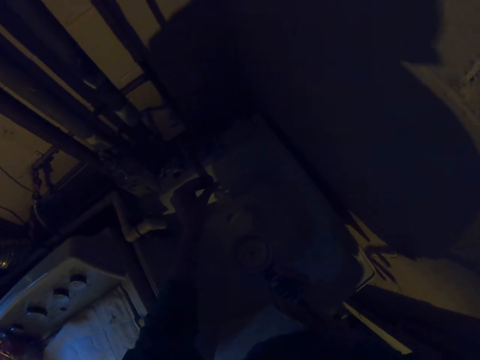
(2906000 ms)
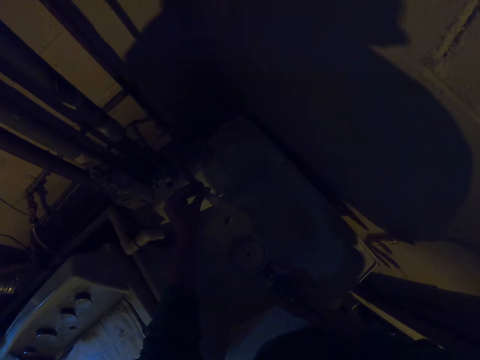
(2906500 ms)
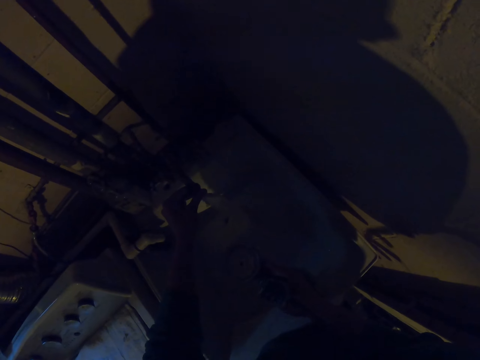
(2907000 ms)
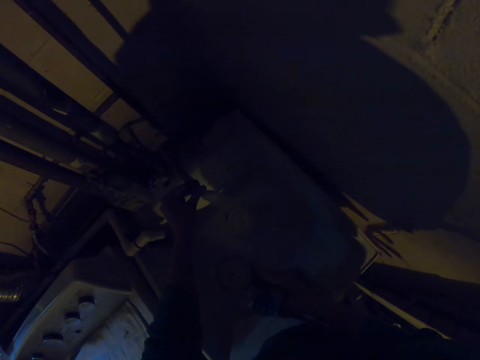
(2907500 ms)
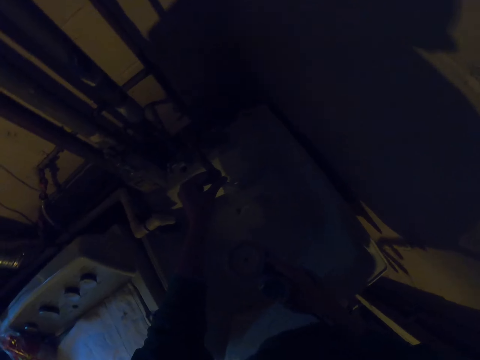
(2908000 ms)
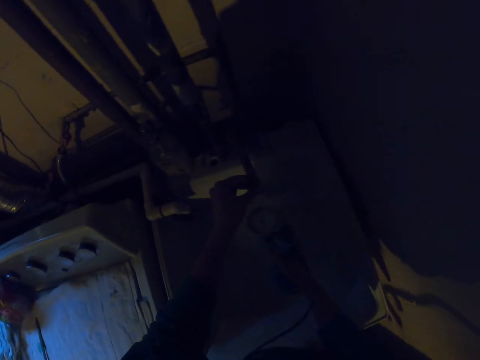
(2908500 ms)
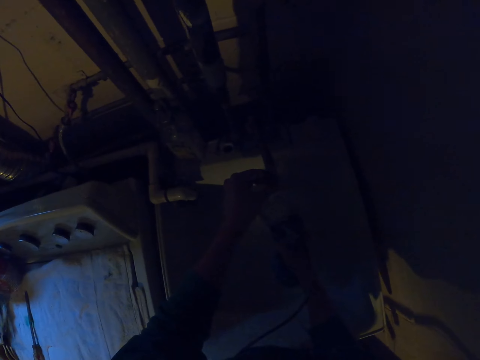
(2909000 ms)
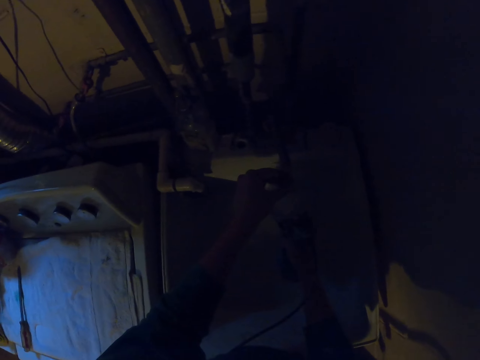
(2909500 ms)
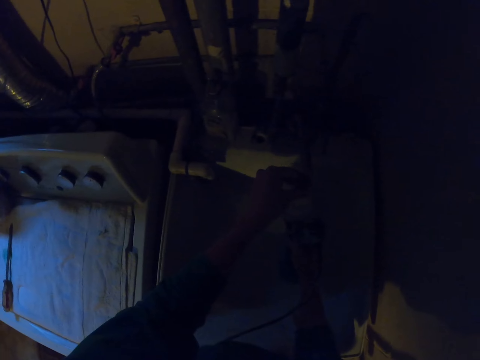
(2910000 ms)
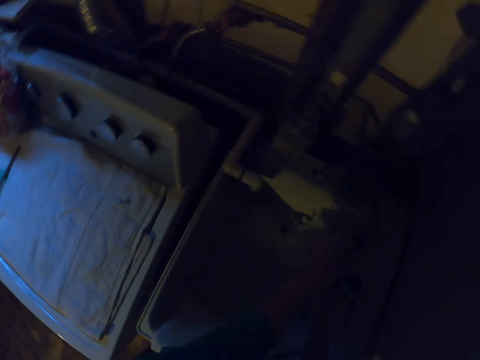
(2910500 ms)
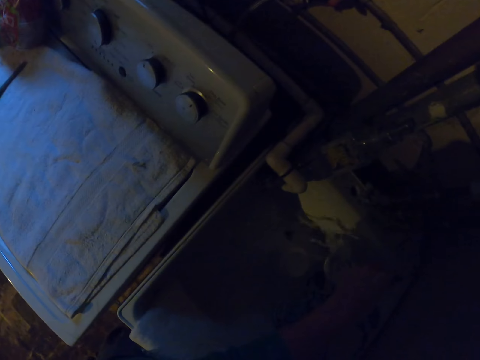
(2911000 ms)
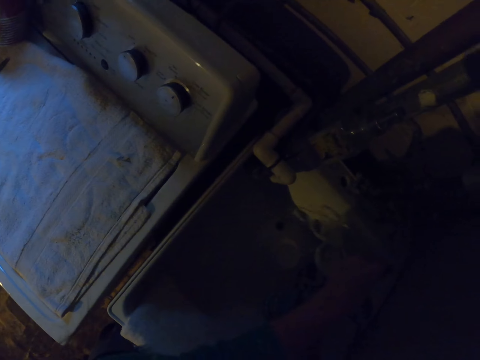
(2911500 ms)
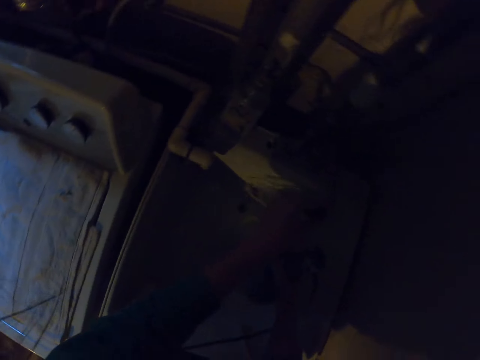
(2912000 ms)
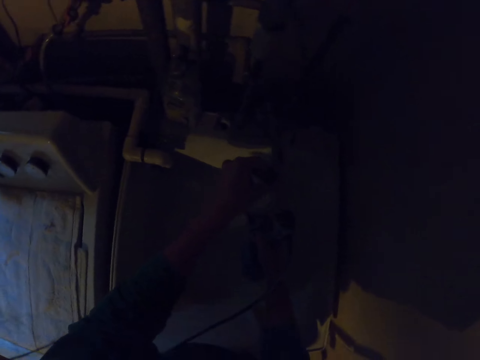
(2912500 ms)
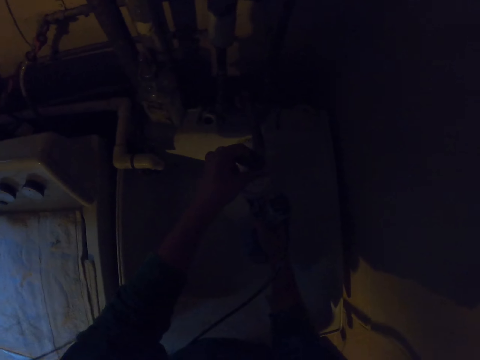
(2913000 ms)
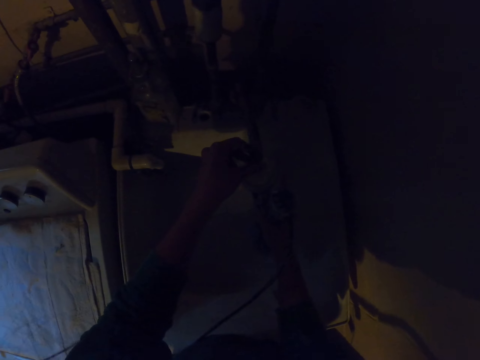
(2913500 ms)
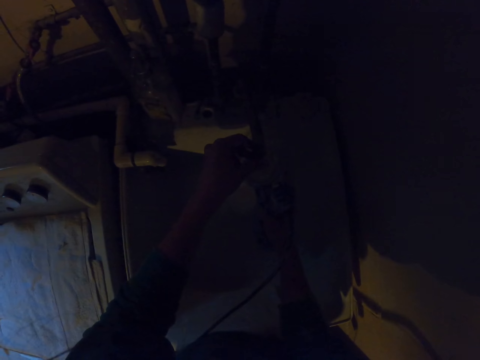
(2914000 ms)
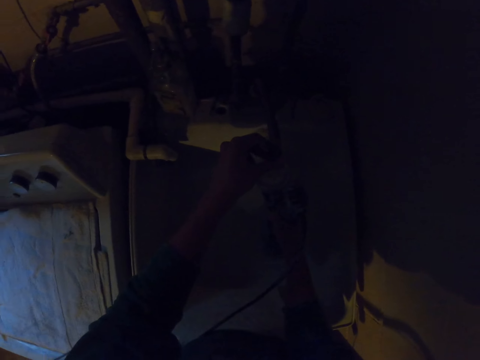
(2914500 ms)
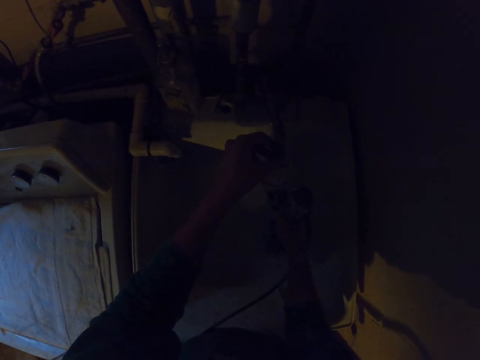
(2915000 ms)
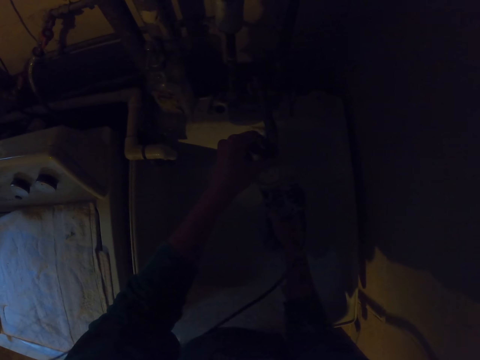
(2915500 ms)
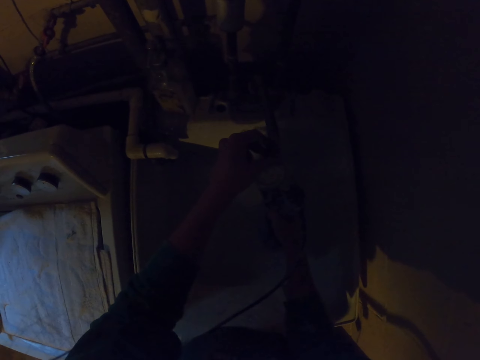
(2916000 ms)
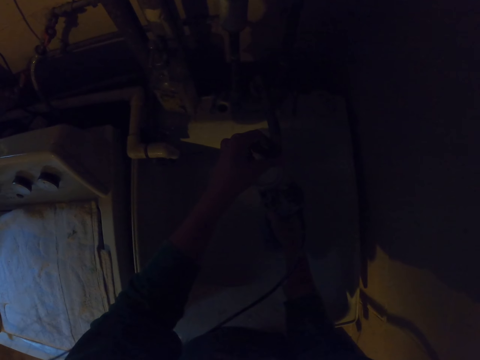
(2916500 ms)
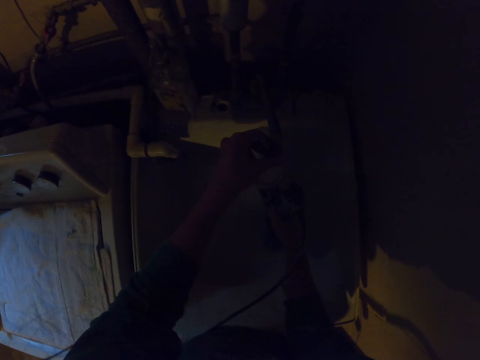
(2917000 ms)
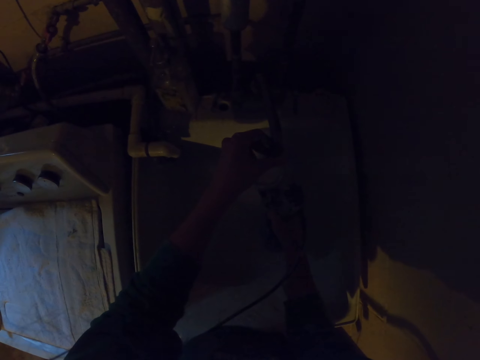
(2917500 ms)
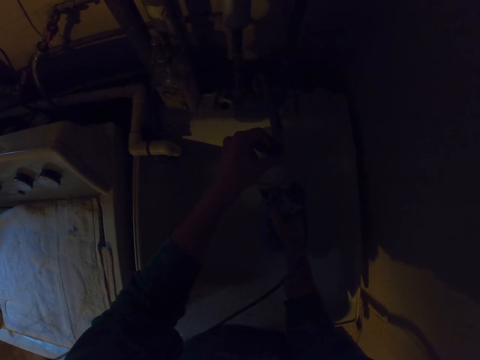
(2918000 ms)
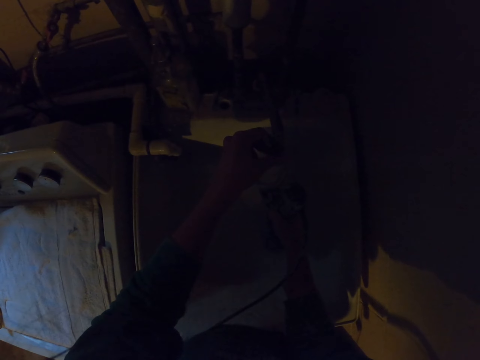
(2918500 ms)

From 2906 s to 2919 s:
The camera wearer pours something. They move the hands. They look around.

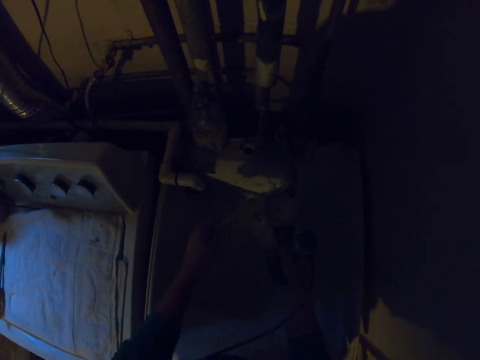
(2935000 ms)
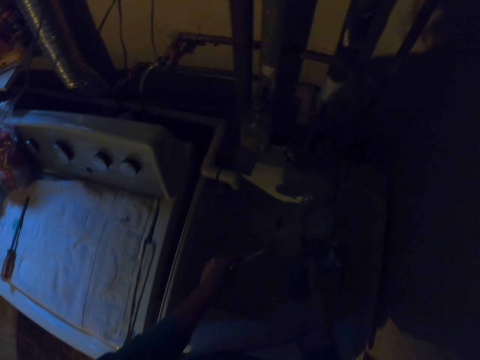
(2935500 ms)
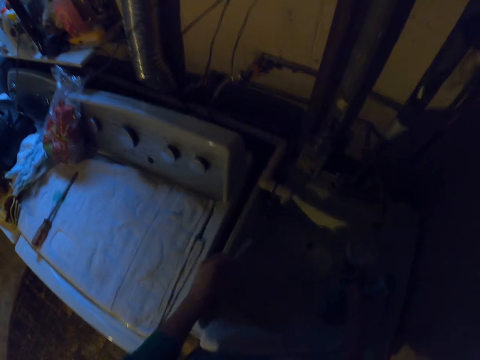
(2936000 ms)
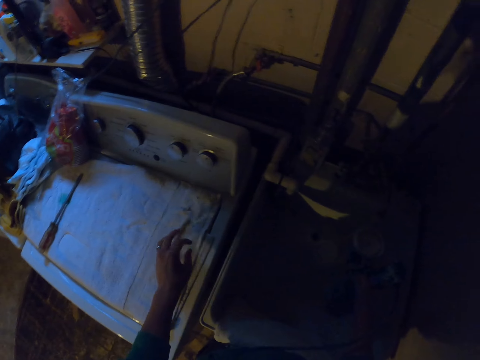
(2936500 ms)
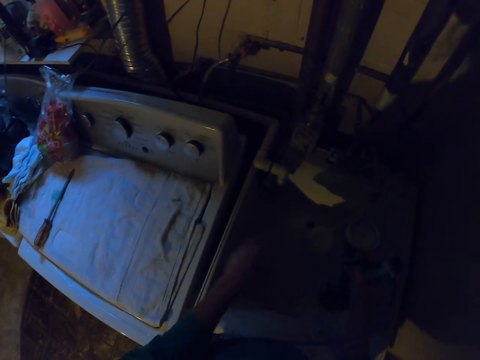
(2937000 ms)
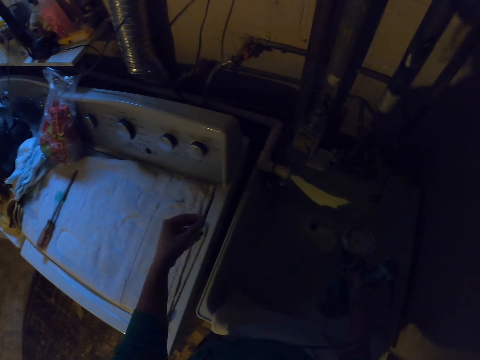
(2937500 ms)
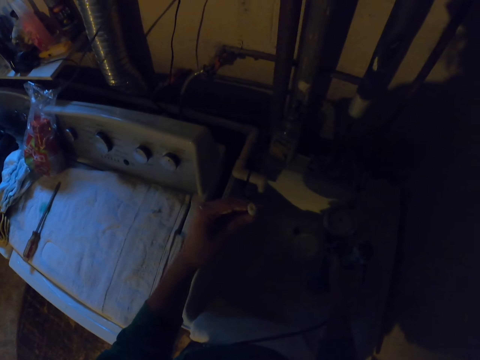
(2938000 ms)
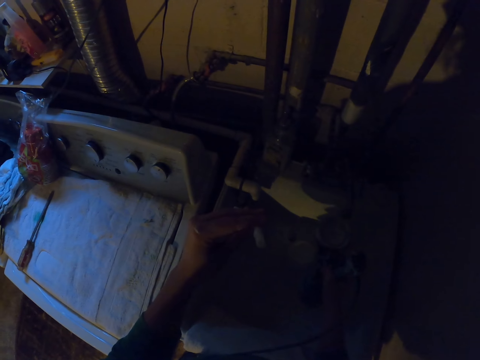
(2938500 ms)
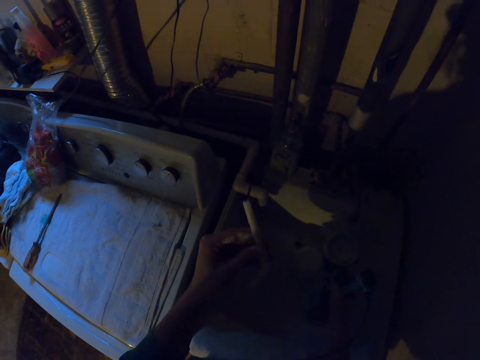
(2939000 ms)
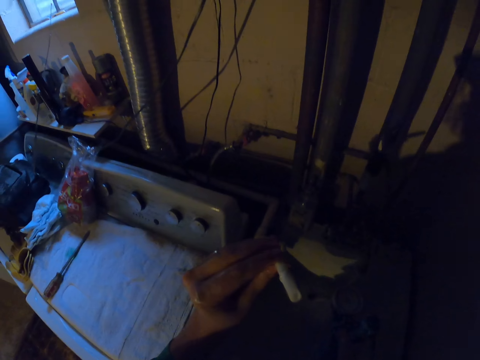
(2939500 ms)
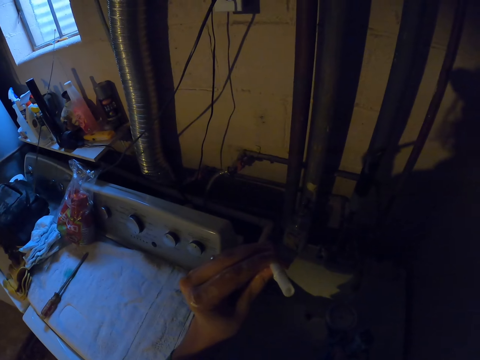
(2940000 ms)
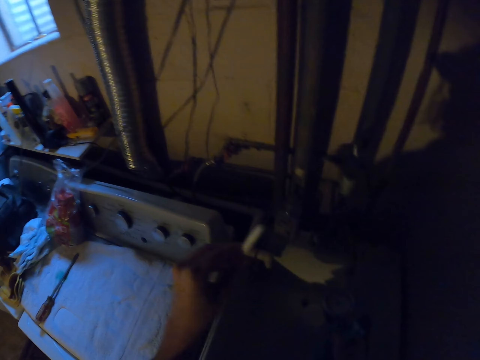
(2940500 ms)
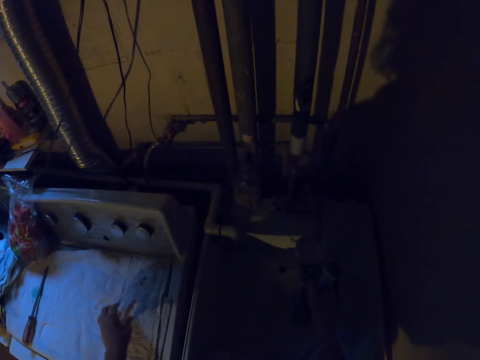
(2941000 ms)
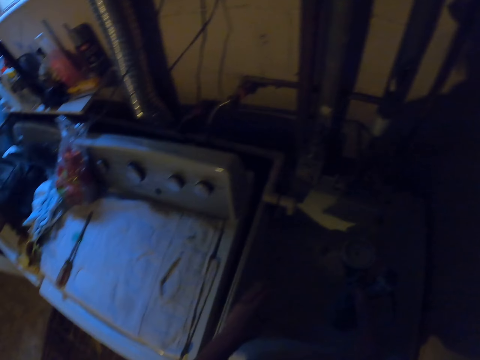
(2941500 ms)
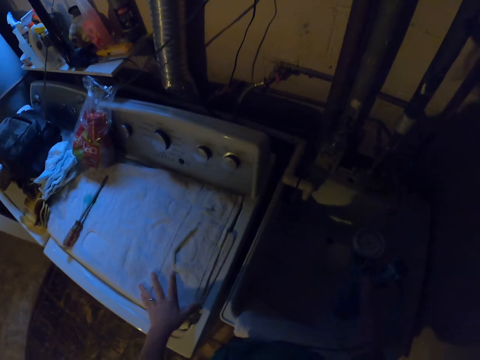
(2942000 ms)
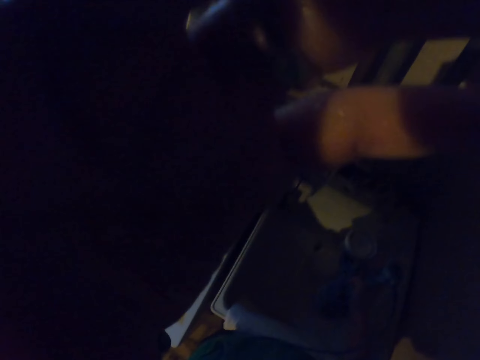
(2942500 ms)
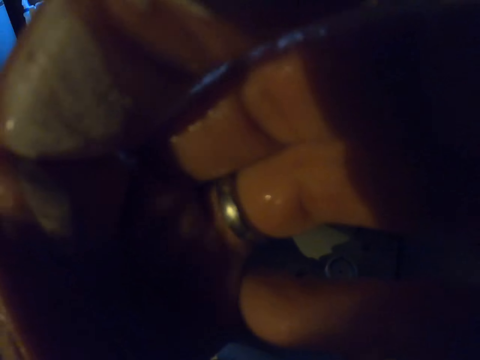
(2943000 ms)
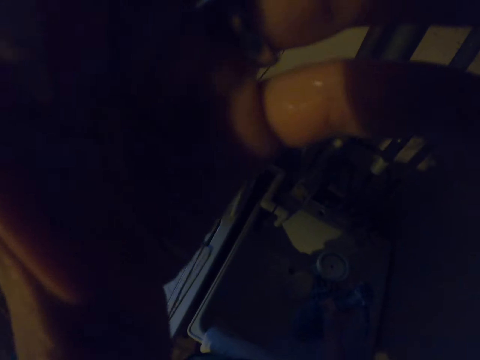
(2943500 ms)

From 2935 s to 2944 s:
The camera wearer places something on the table. They stretch the hand. They pick up an object. They examine the object. They place the object on the table. They adjust the camera. They lift the hand.
